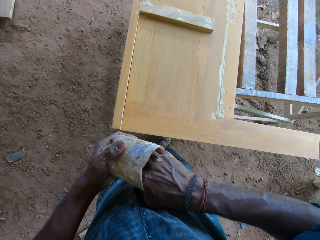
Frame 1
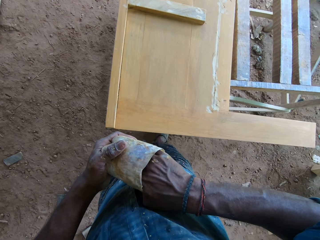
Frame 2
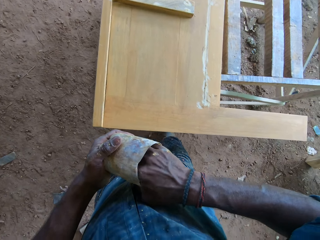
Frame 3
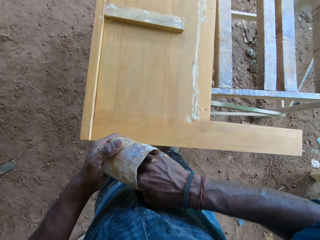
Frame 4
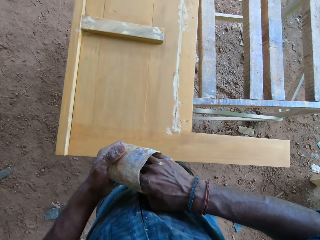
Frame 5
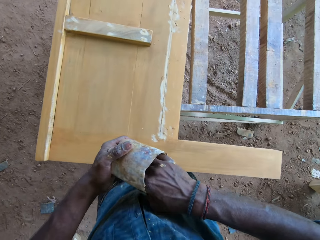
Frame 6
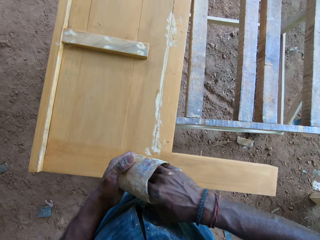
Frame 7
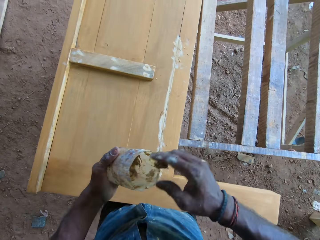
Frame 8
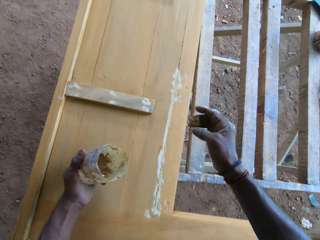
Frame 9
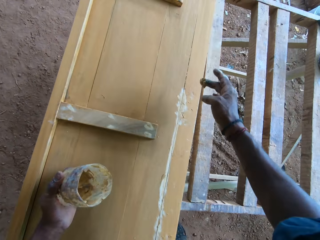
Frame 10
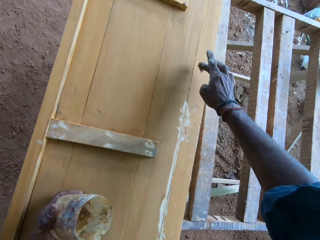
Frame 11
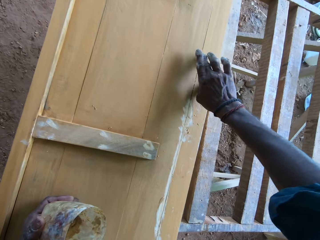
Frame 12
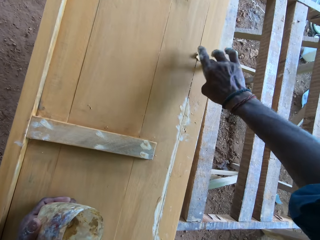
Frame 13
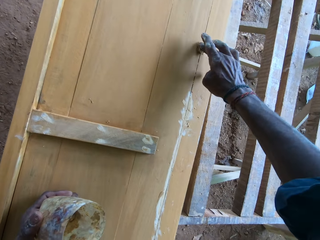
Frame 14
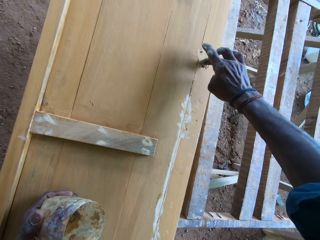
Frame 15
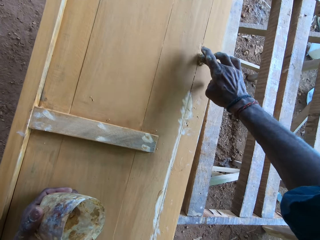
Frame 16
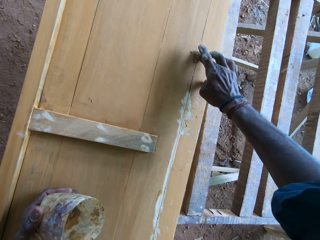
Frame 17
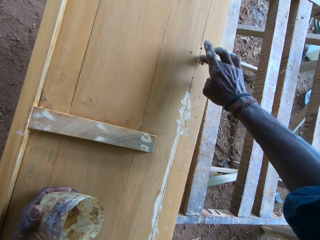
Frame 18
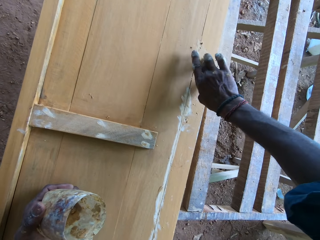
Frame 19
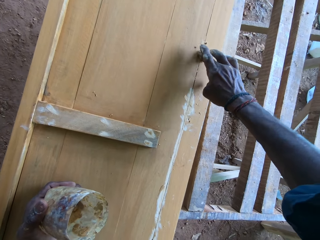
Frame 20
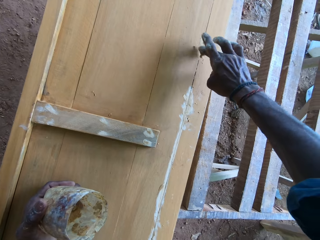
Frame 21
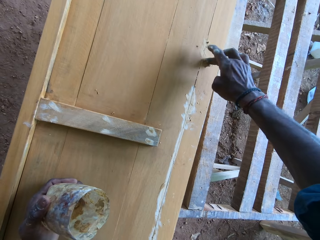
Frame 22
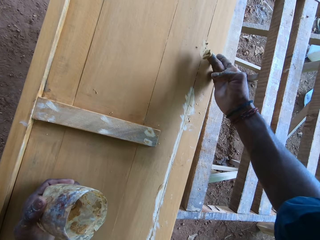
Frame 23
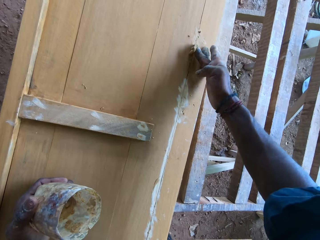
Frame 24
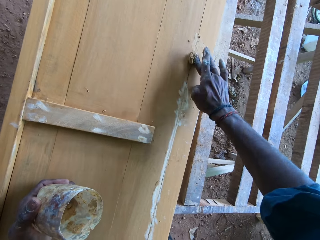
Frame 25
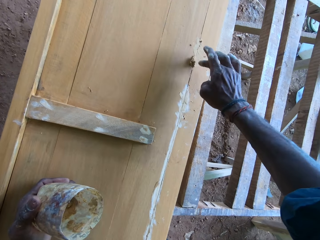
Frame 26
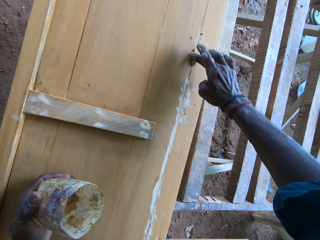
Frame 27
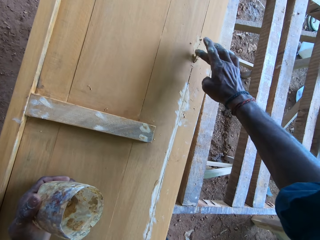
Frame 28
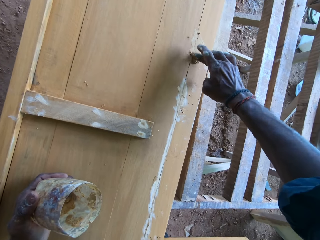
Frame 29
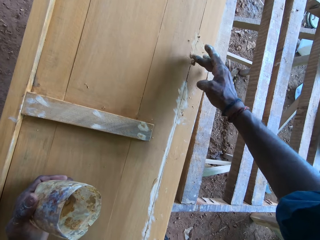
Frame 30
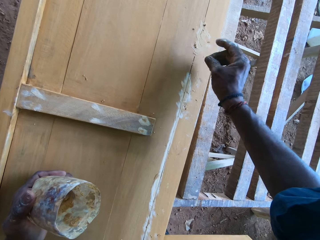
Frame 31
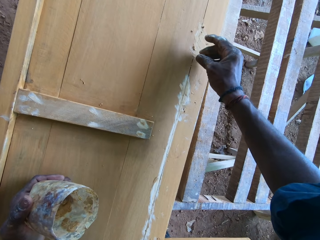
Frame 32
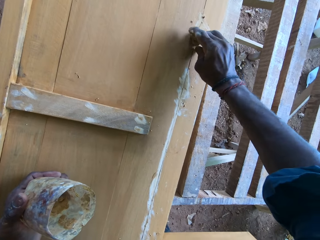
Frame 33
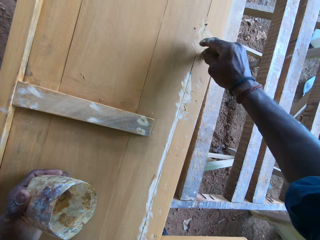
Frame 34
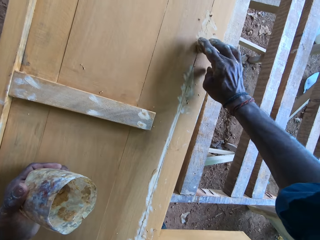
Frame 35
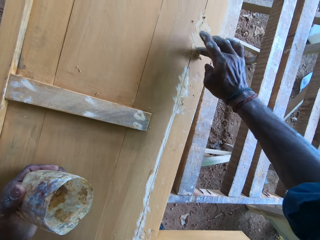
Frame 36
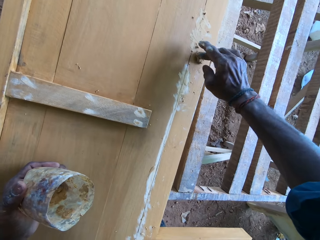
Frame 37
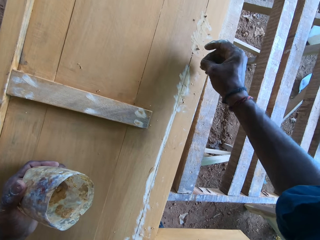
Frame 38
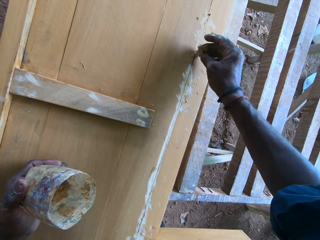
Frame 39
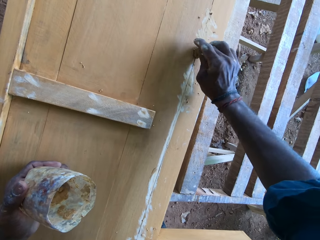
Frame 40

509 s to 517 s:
The camera wearer applies the mixture on the footboard slat cracks.

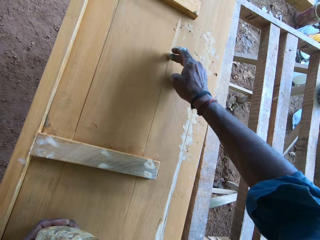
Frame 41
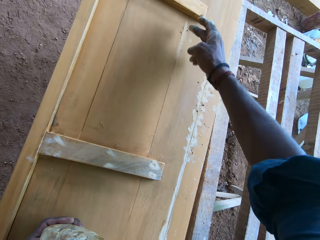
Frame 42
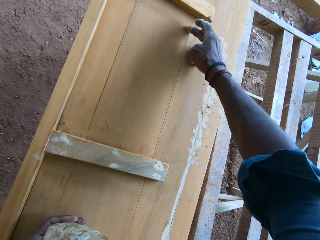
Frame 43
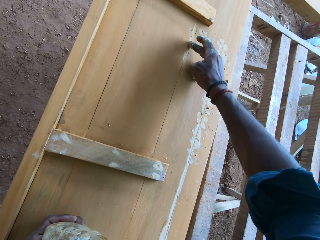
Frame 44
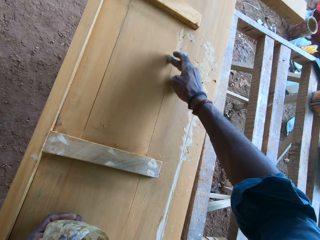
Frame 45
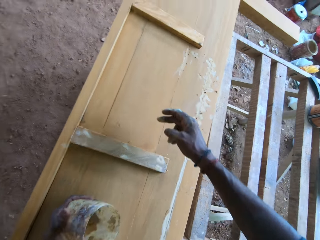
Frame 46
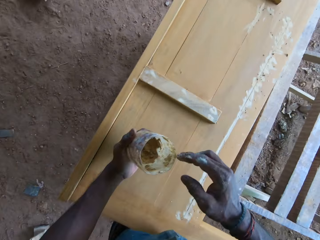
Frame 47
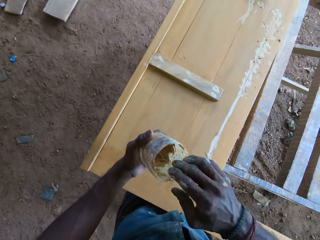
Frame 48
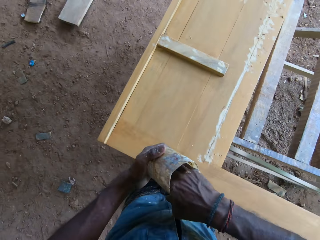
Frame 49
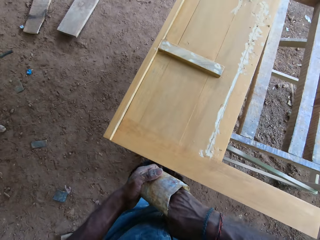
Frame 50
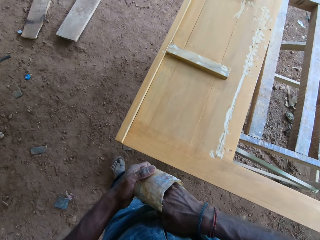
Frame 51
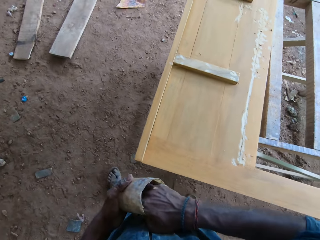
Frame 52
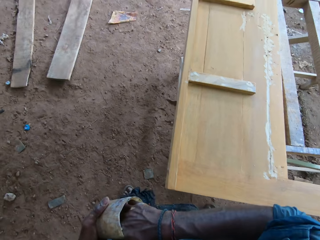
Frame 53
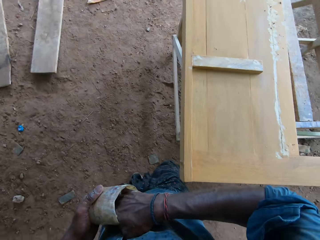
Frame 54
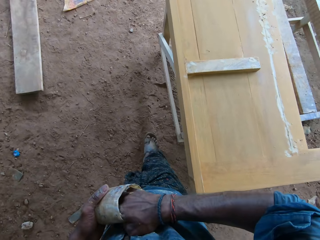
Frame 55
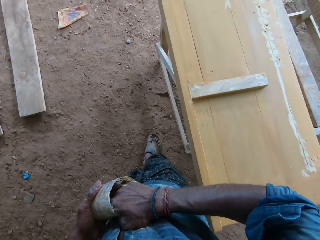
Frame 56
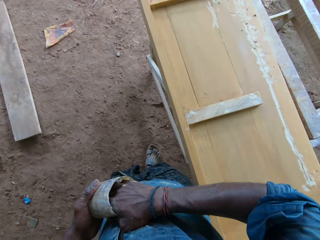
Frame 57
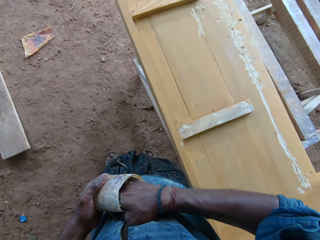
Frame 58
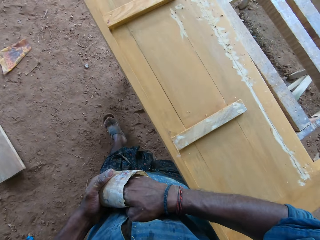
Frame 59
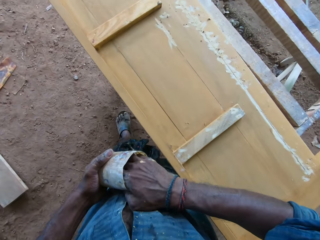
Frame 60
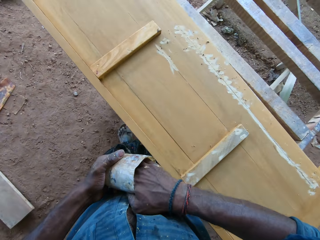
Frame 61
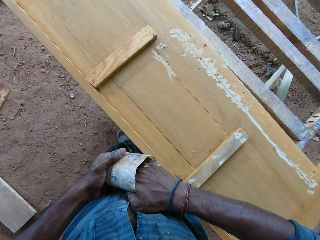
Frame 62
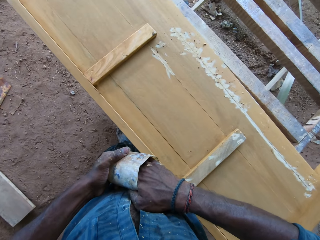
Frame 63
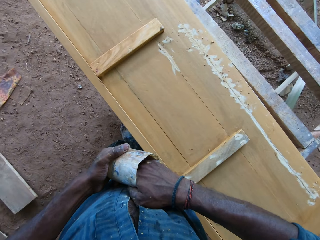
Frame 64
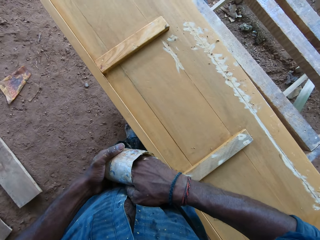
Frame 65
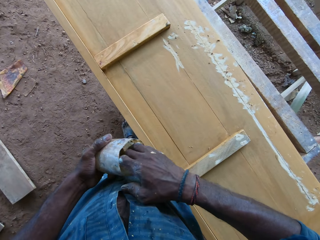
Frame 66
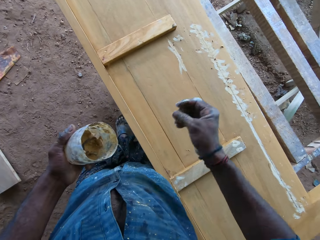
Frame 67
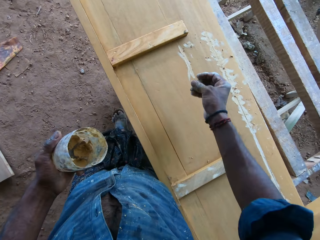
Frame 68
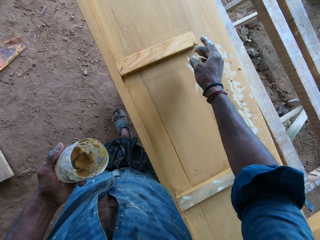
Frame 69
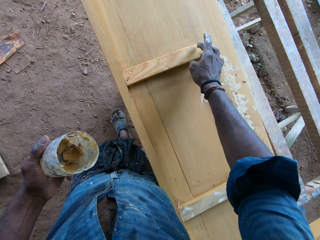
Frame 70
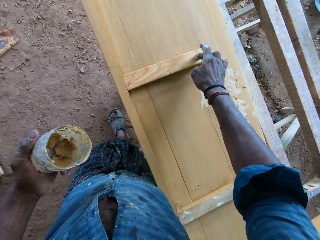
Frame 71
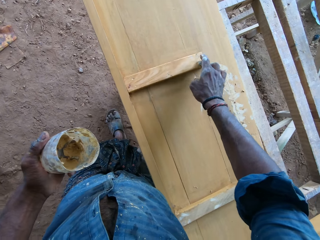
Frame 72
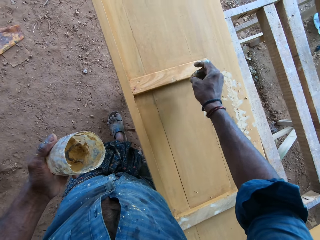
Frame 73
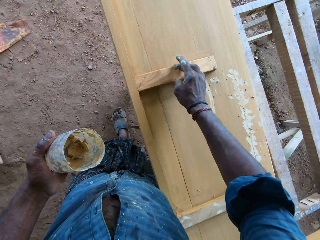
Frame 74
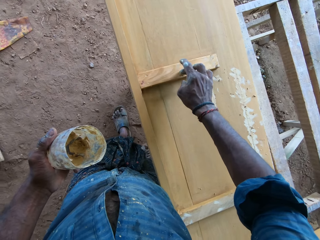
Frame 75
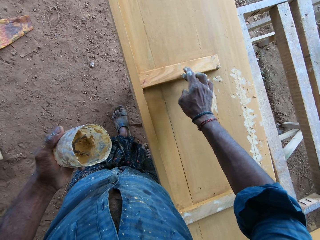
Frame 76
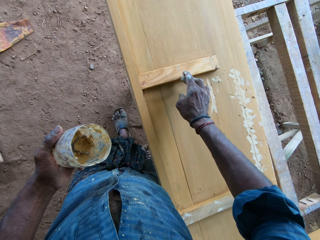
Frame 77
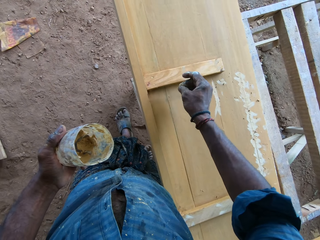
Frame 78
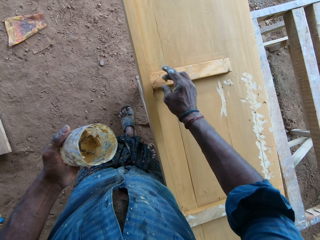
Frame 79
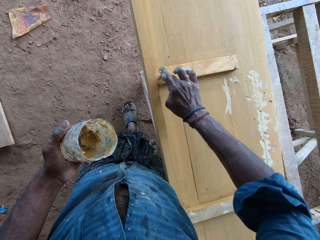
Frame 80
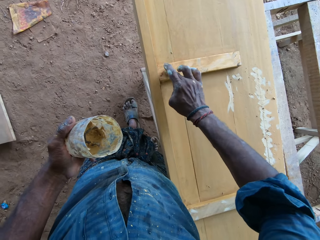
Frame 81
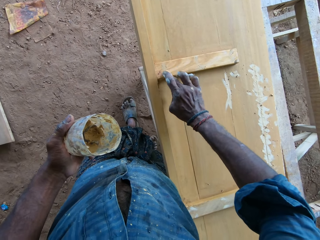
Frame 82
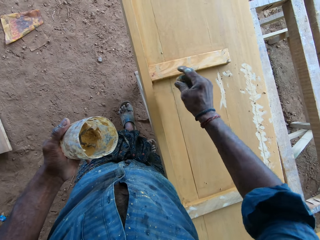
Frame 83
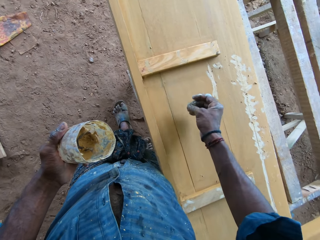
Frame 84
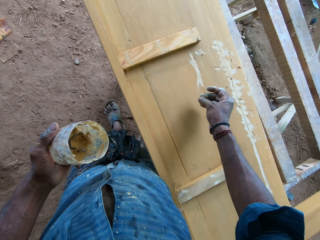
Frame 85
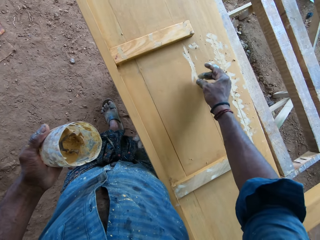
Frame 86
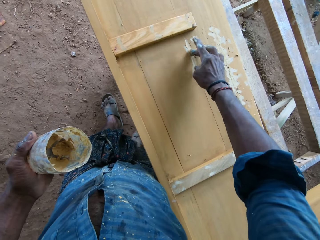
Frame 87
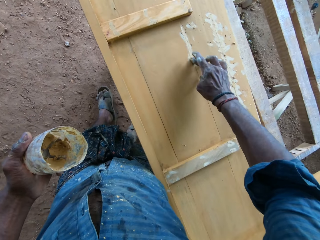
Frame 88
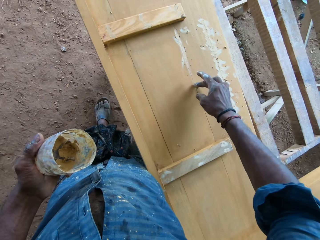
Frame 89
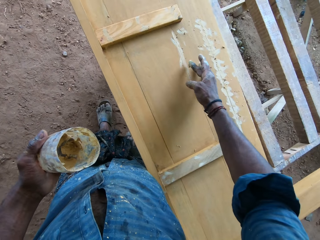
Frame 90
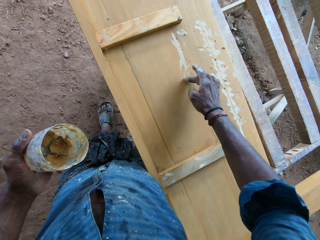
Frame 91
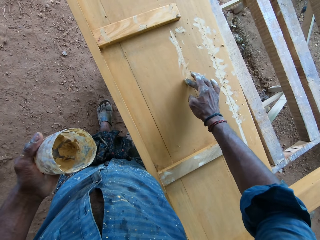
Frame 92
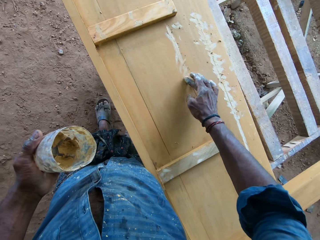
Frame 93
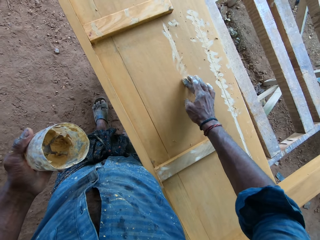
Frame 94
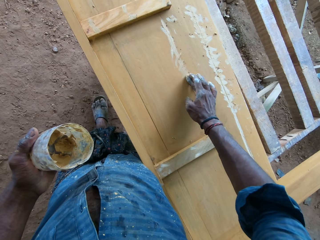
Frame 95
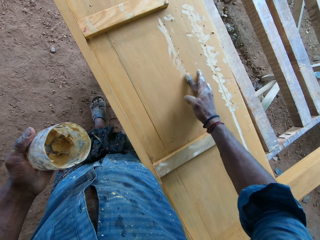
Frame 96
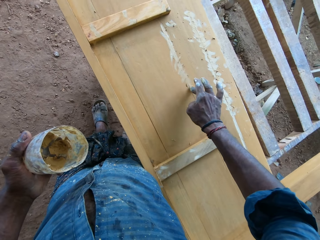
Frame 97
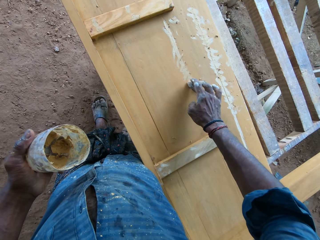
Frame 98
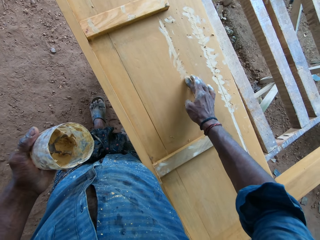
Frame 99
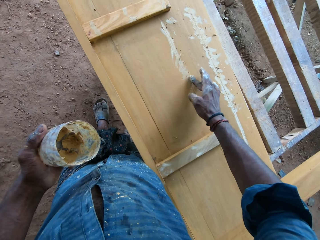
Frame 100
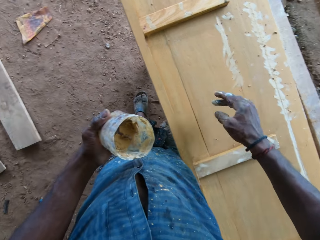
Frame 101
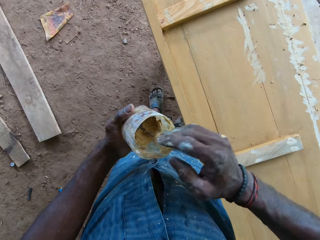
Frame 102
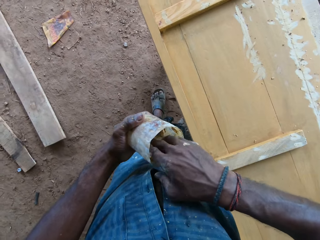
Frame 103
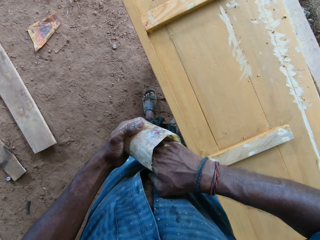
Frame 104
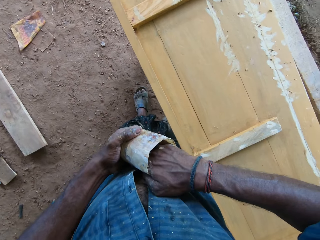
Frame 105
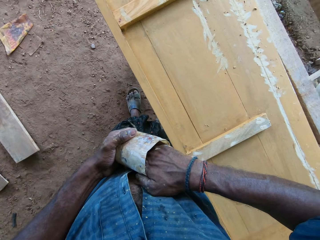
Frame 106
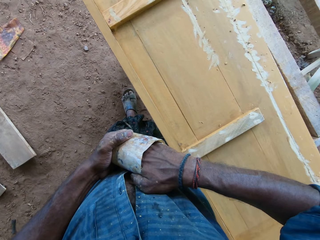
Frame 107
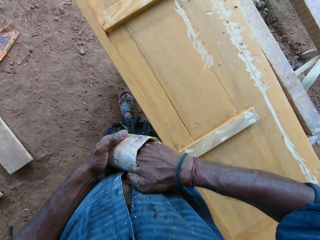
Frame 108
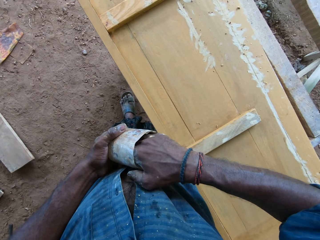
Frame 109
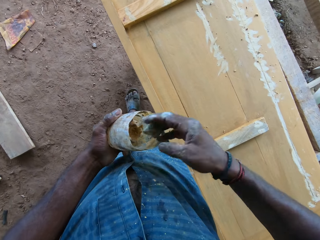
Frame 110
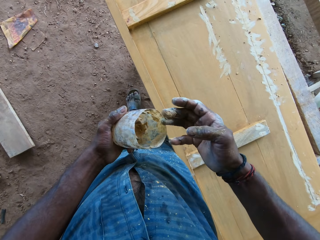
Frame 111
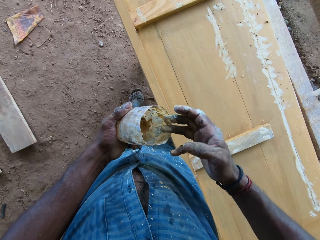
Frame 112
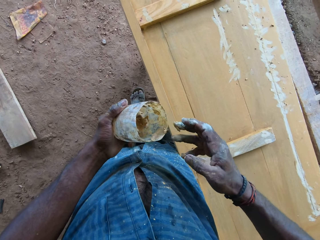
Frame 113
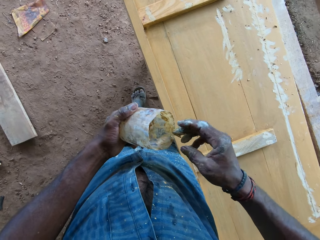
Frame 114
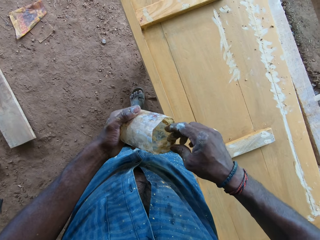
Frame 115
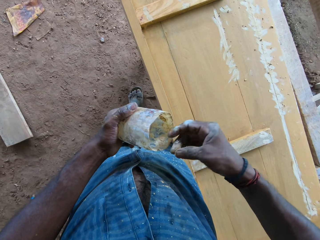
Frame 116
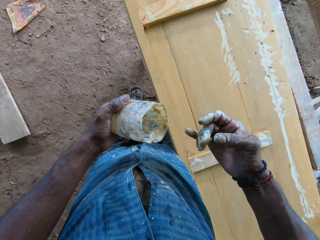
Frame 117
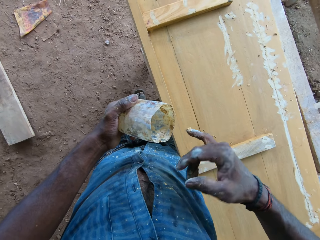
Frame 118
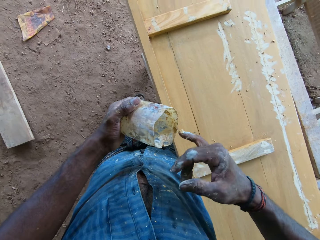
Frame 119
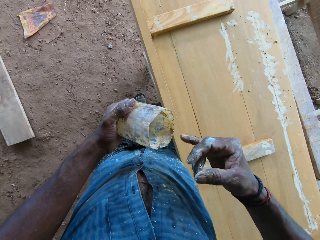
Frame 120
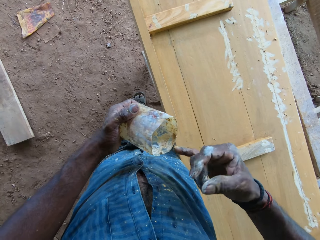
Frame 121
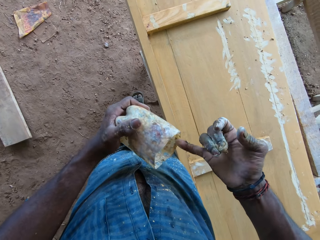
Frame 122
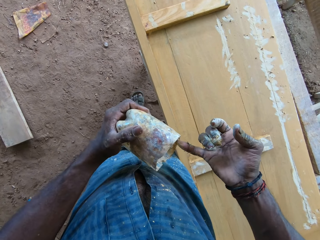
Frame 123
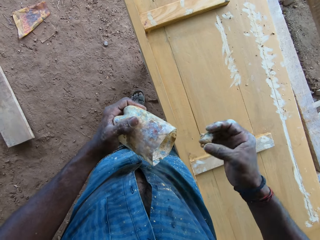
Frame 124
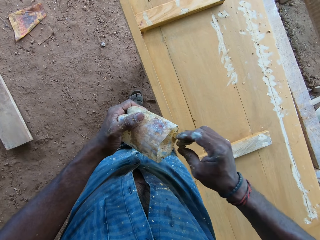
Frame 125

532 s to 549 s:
The camera wearer scoops the mixture and dips fingers into a cut bottle. They walk around a wooden board. They apply the mixture on the footboard slat cracks. They scoop the mixture and dip fingers into the cut bottle. They scrape sawdust on the cut bottle.
